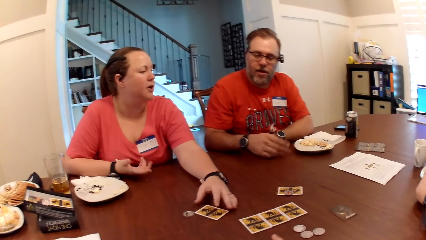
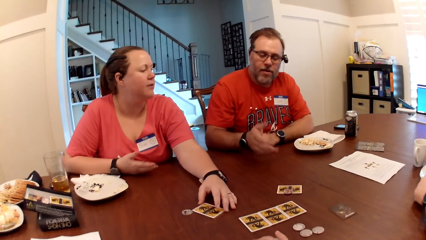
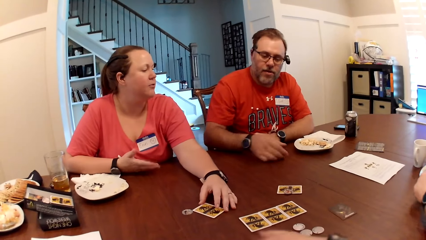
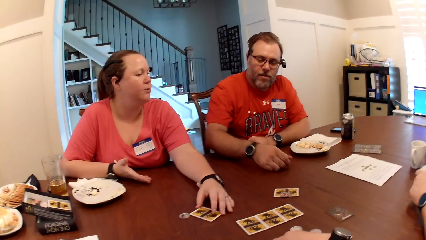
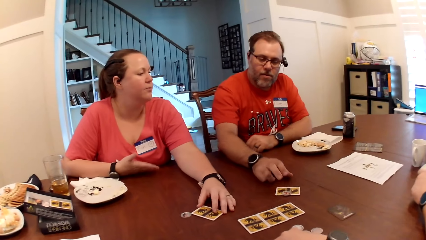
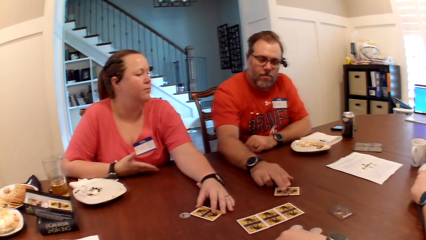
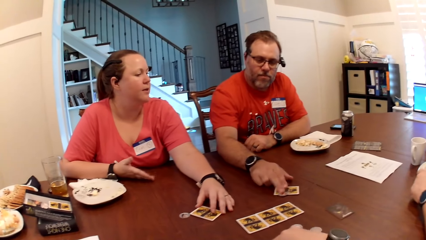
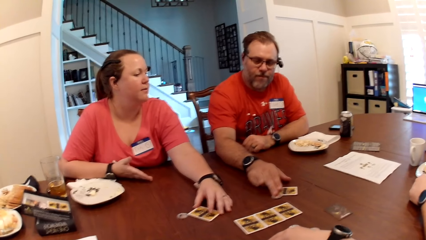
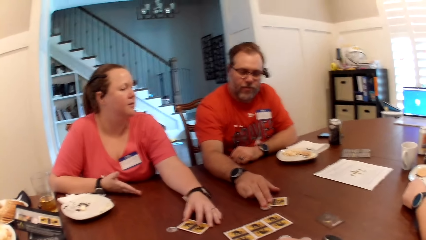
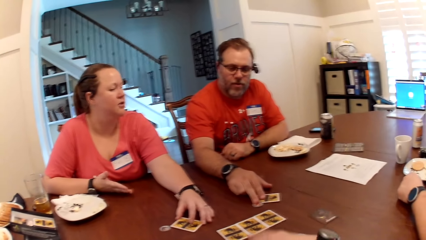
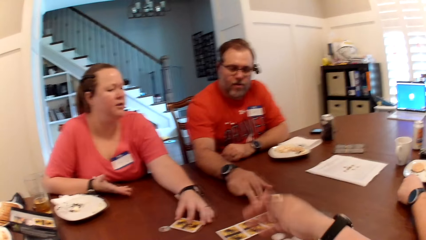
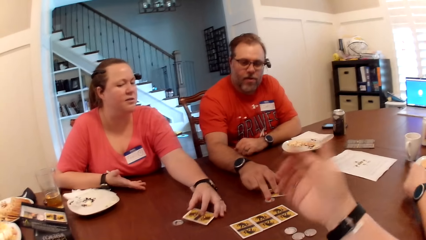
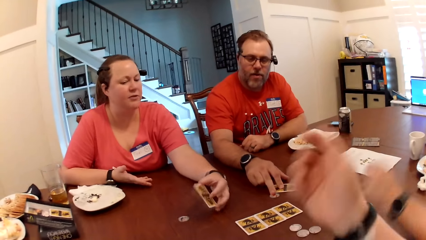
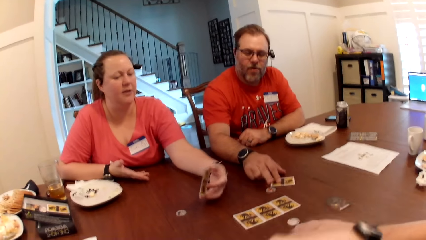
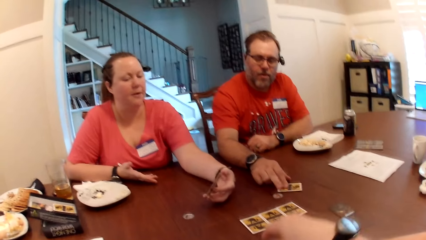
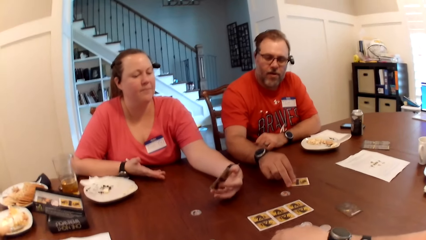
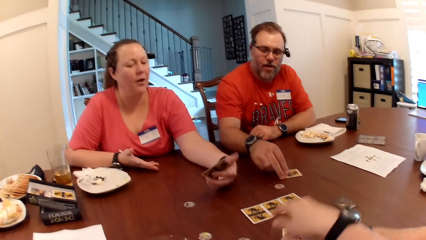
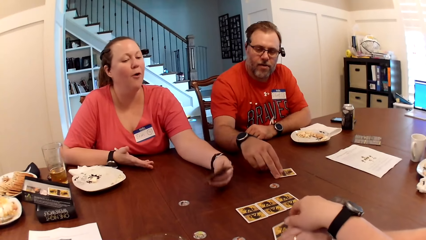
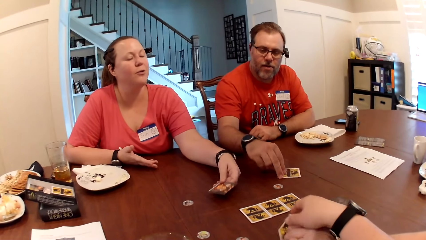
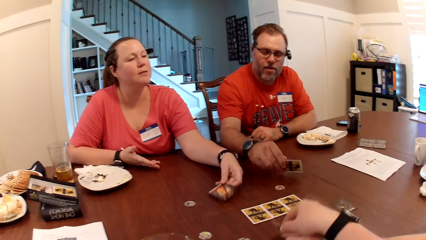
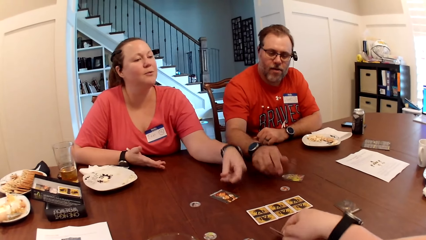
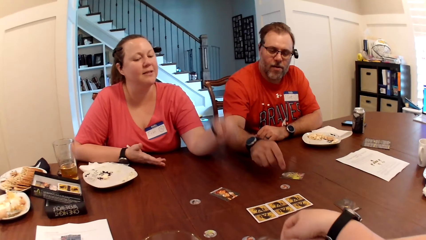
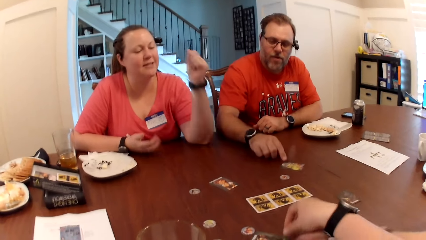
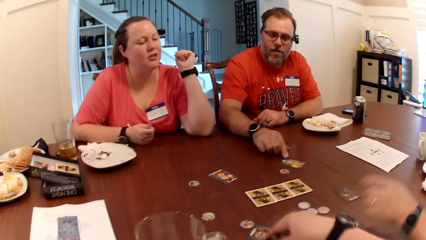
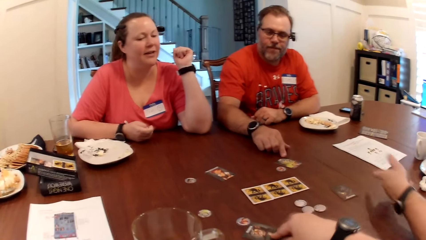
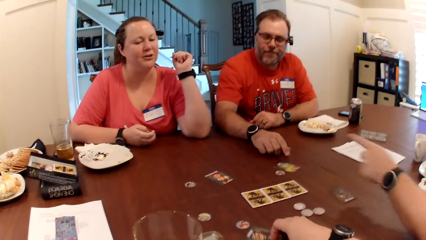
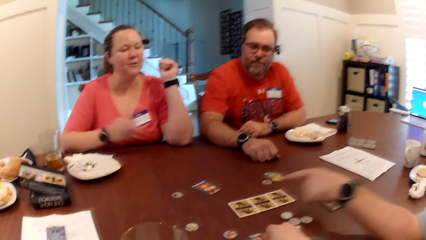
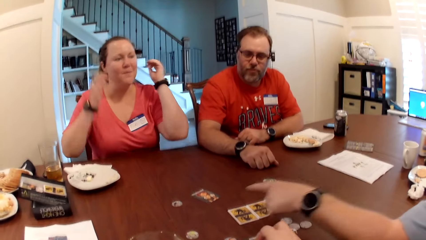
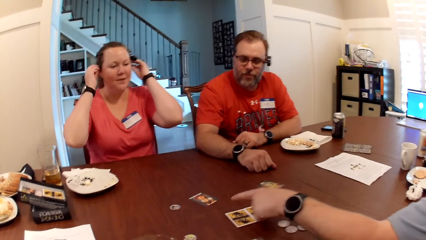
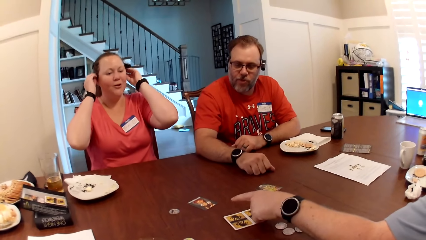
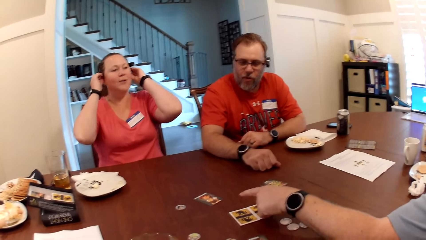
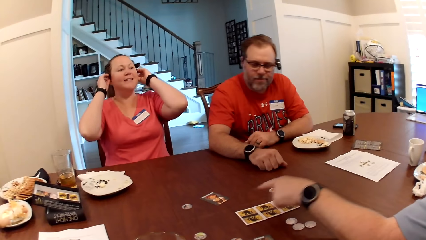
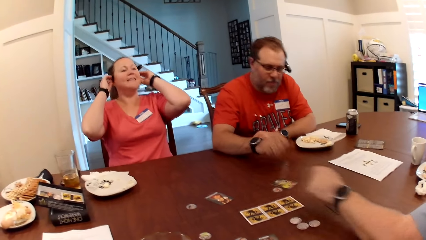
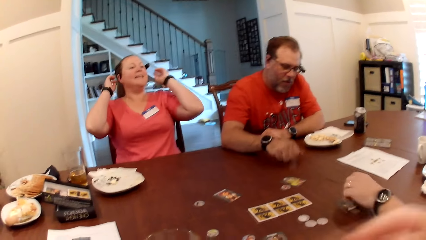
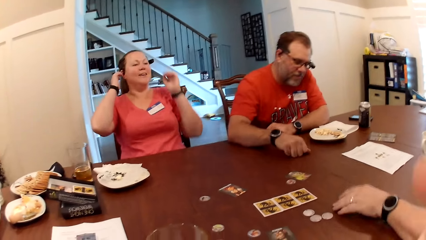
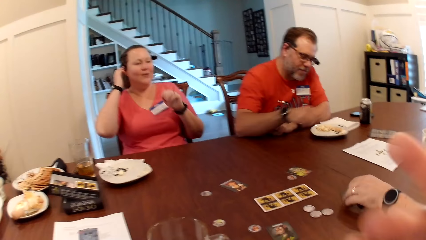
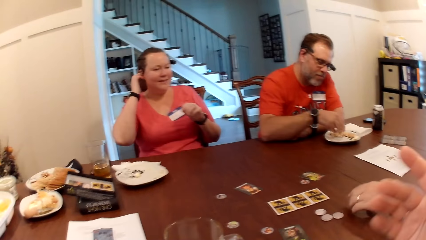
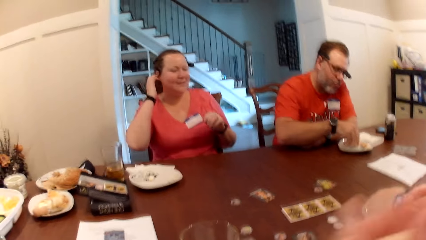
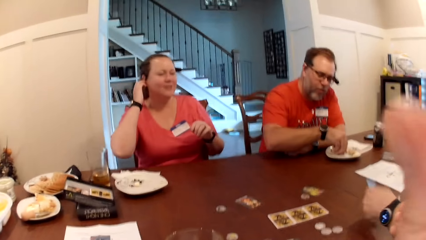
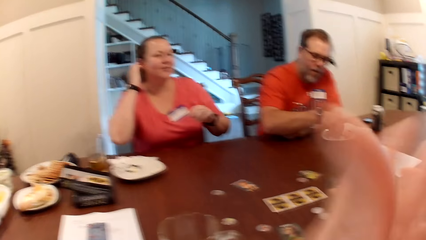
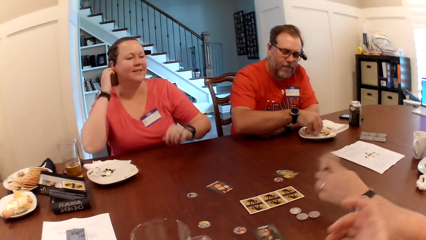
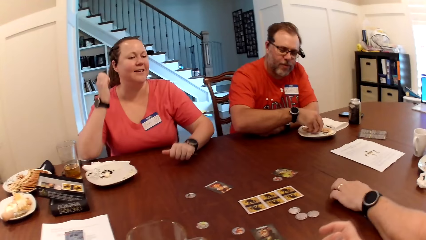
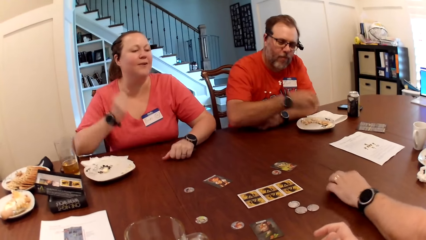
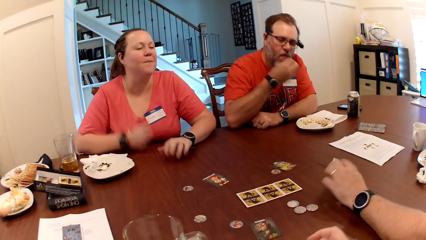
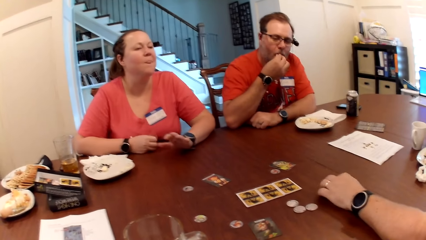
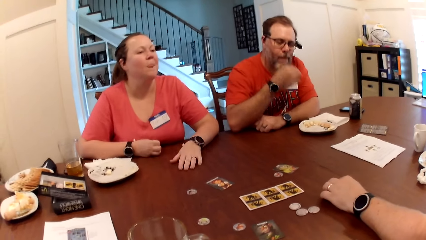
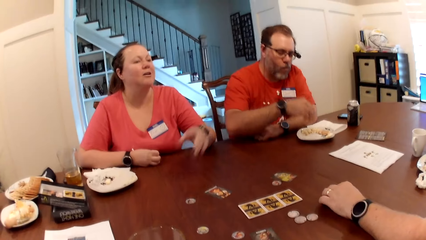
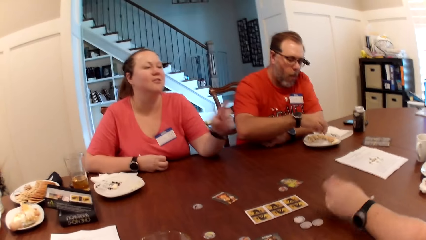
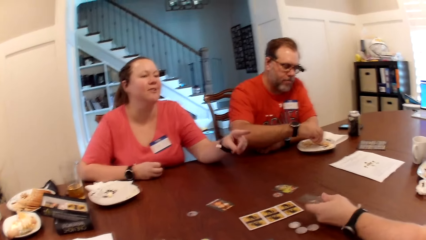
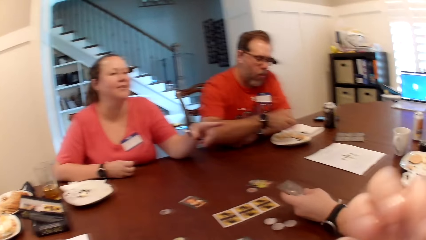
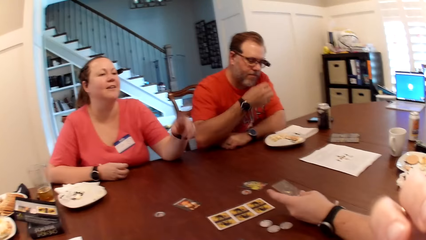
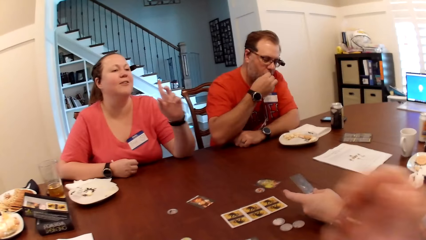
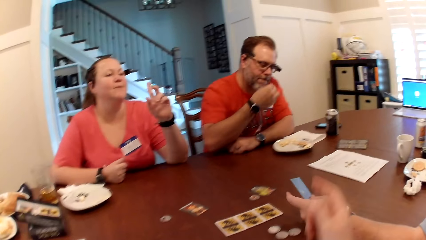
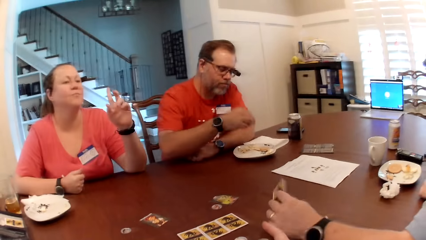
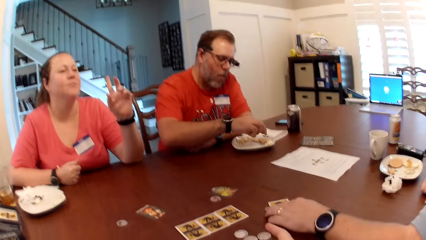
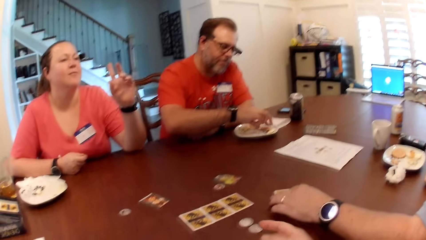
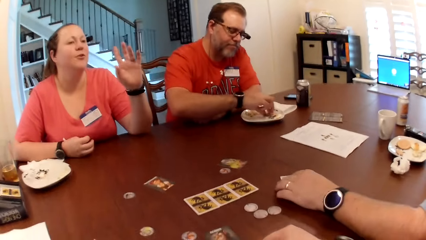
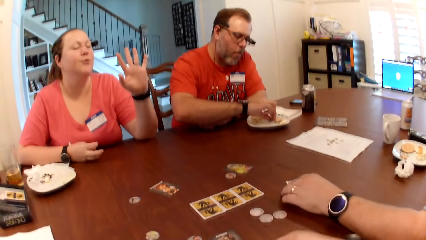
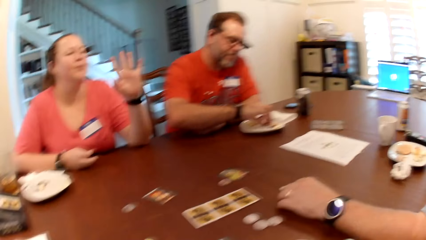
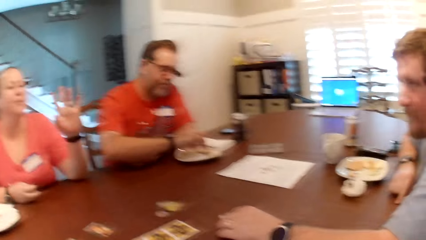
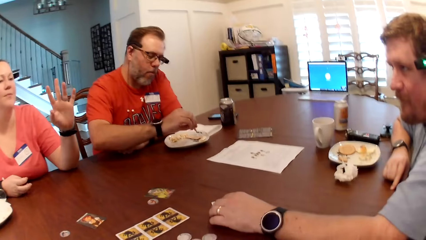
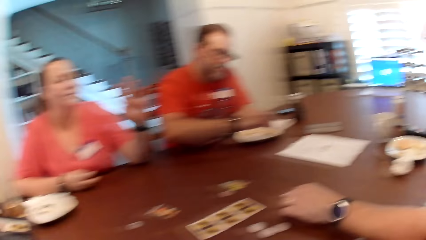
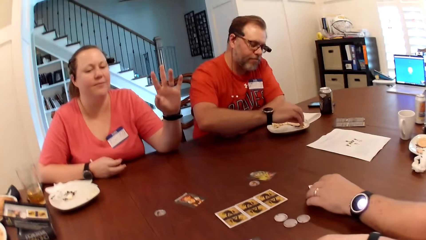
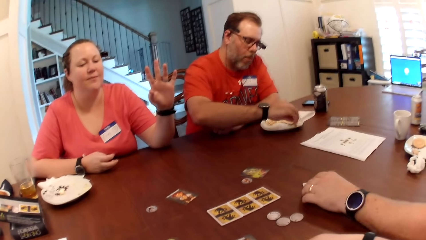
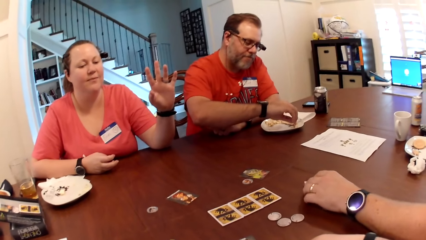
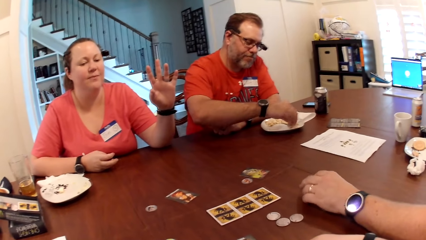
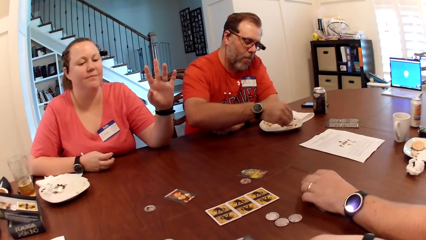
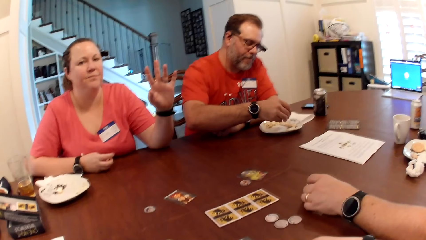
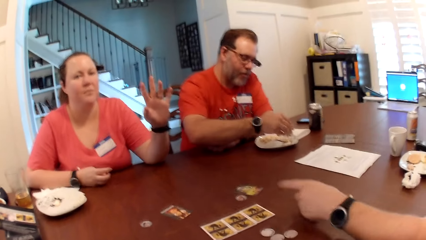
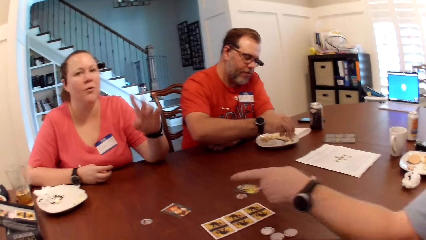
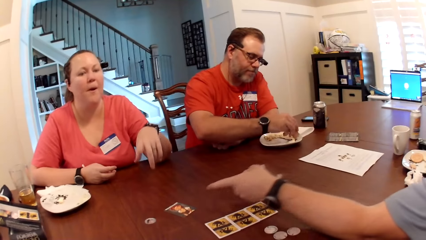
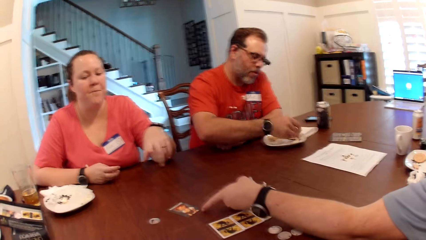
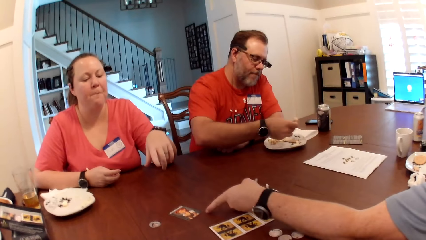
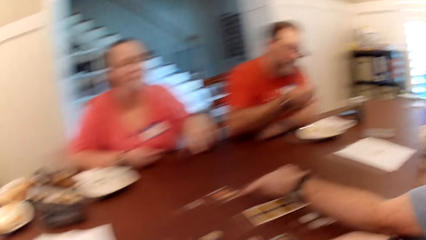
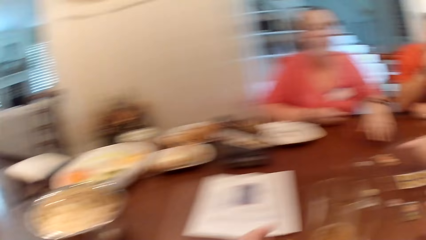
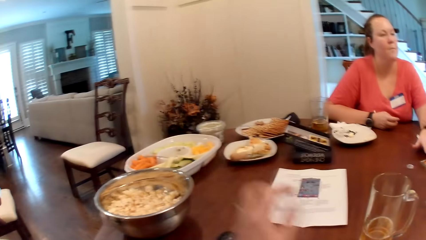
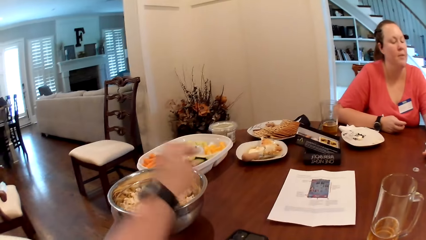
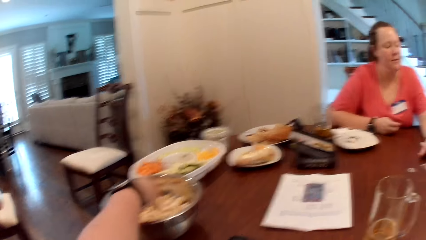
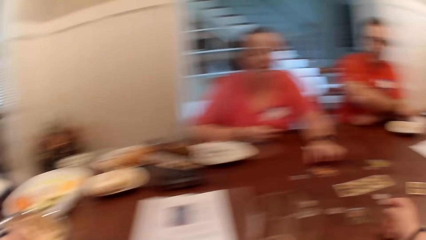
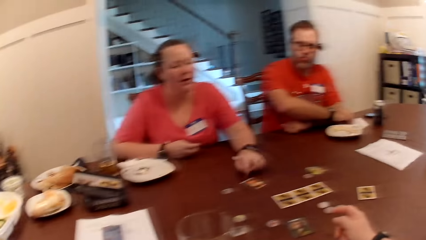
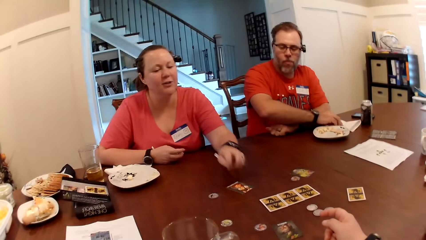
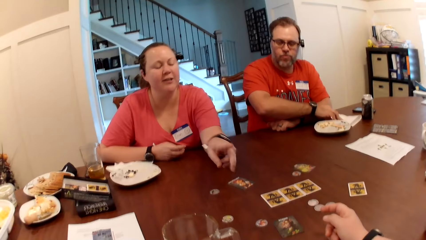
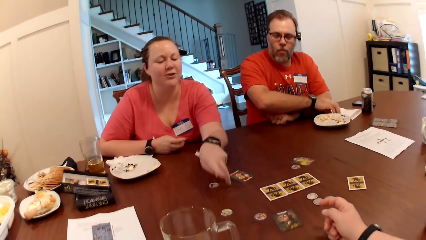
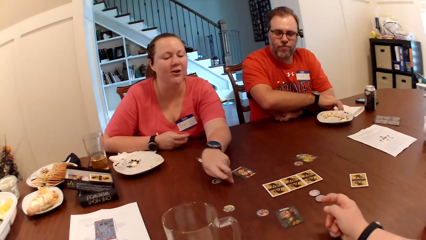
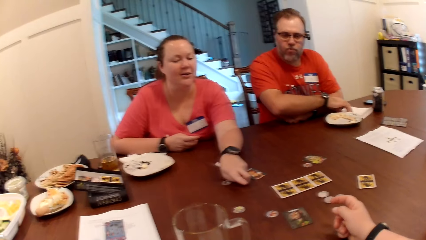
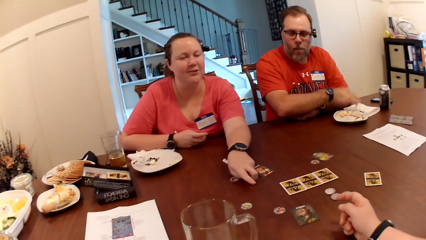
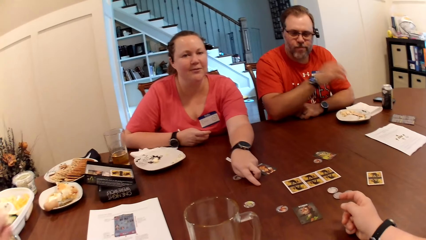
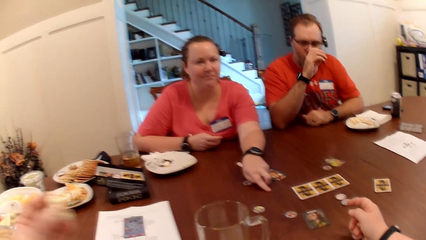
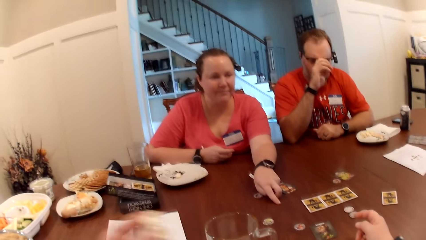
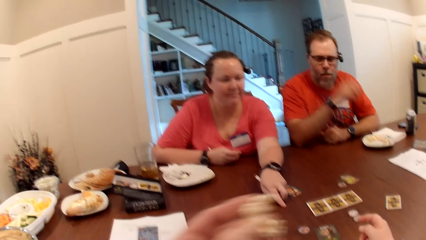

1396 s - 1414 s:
The woman takes a card from the table. She flips the card on the table with her right hand. The camera wearer touches the card. She flips the card on the table with her right hand. The man flips a card on the table with his left hand. He takes a card on the table. He takes a popcorn from a plate on the table with his right hand. He eats the popcorn in his right hand. He takes a popcorn from the plate on the table with his right hand. He eats the popcorn in his right hand. He puts the card on the table. He takes a popcorn from the plate on the table with his right hand. The camera wearer takes popcorn from the bowl on the table with her left hand.
